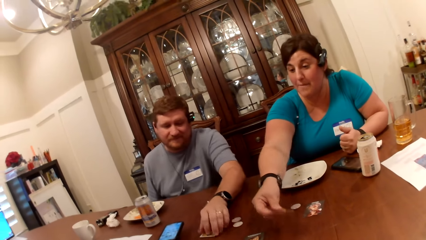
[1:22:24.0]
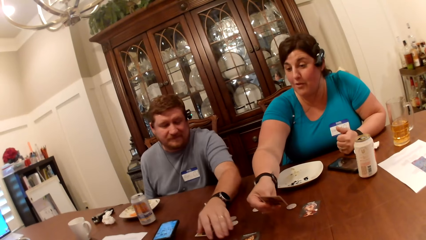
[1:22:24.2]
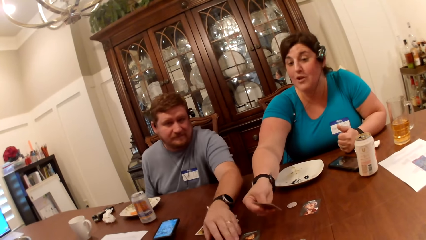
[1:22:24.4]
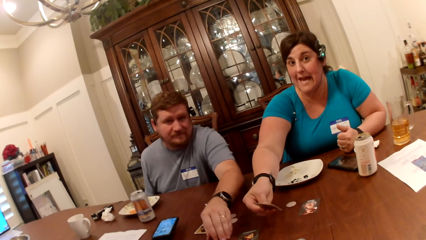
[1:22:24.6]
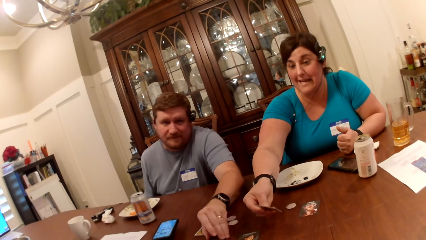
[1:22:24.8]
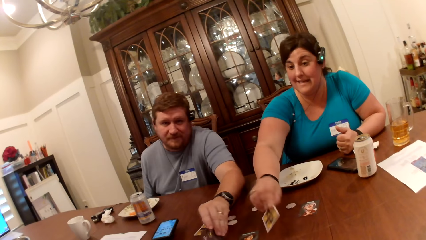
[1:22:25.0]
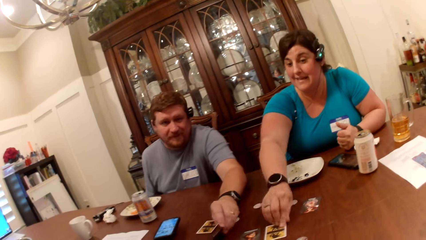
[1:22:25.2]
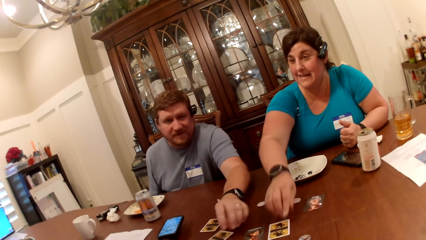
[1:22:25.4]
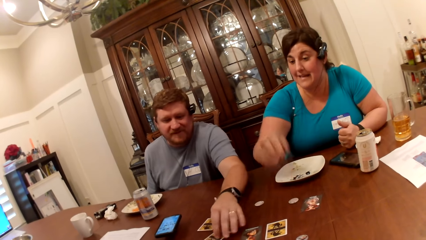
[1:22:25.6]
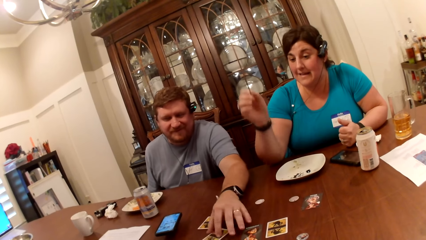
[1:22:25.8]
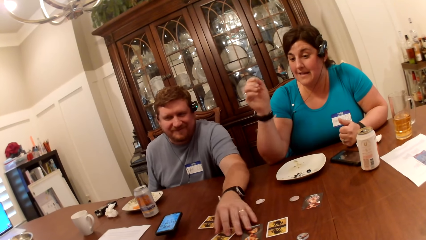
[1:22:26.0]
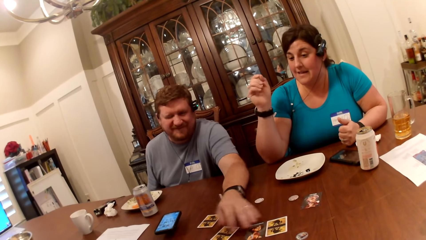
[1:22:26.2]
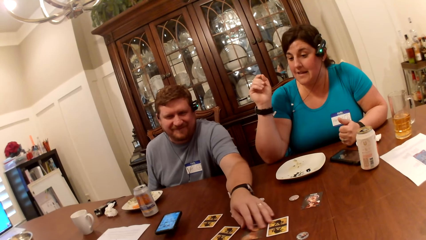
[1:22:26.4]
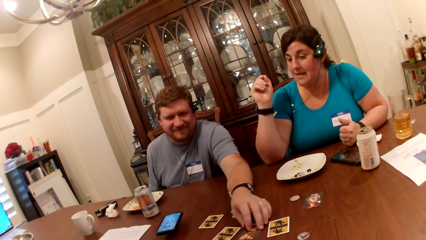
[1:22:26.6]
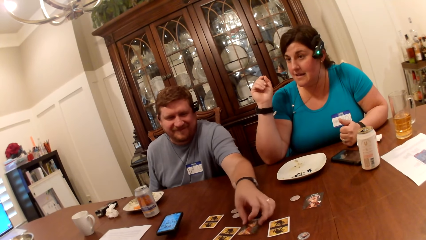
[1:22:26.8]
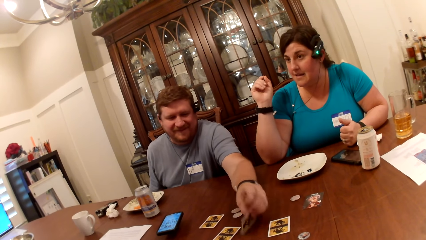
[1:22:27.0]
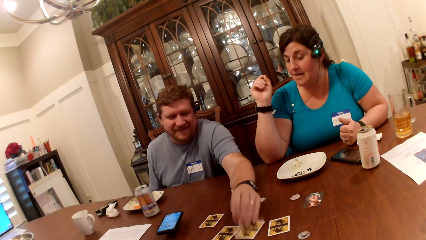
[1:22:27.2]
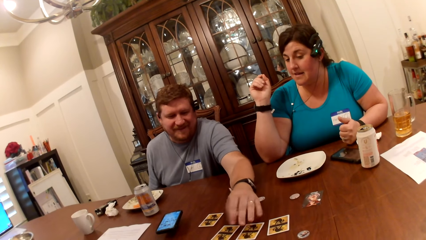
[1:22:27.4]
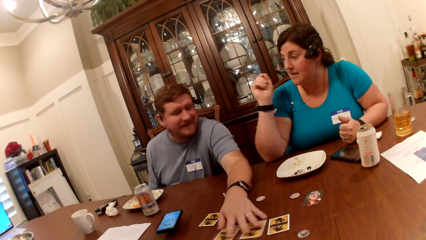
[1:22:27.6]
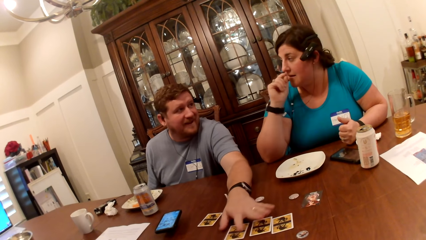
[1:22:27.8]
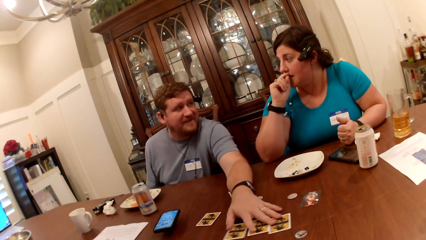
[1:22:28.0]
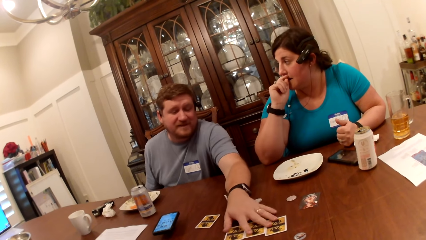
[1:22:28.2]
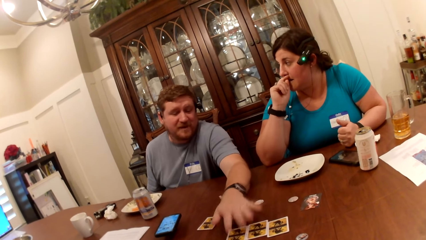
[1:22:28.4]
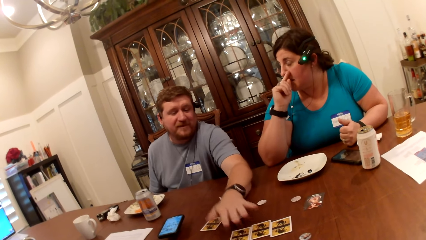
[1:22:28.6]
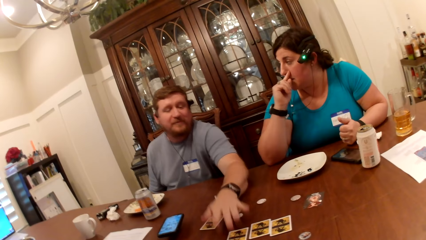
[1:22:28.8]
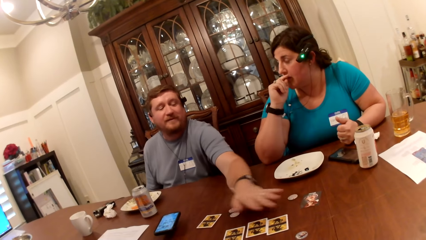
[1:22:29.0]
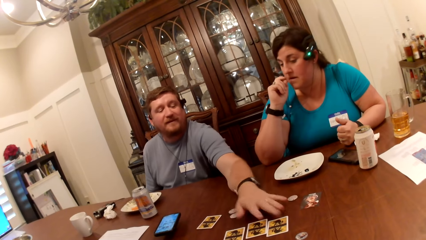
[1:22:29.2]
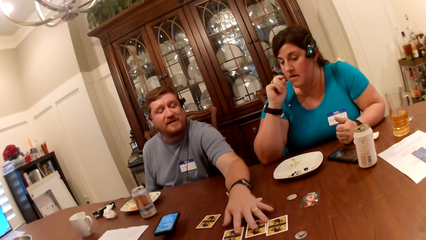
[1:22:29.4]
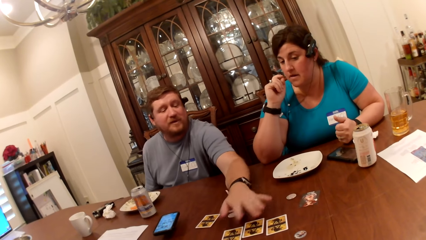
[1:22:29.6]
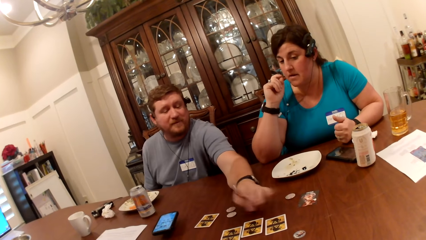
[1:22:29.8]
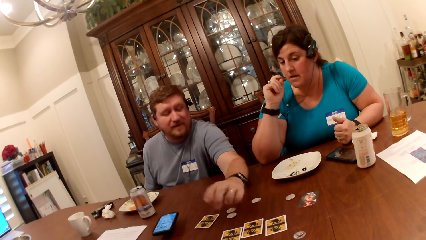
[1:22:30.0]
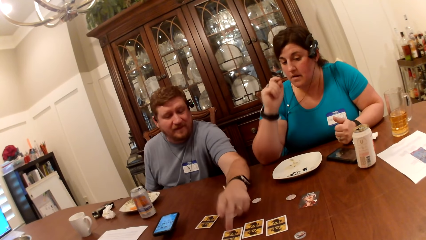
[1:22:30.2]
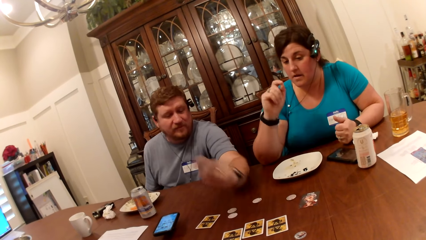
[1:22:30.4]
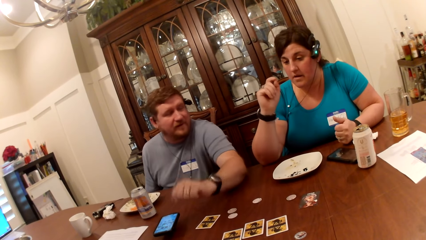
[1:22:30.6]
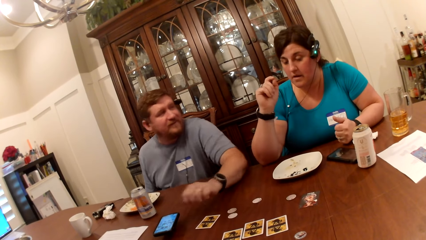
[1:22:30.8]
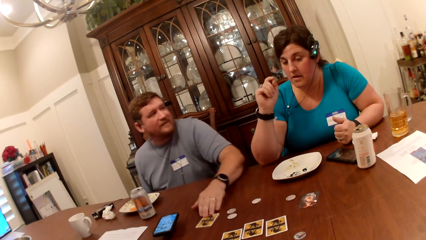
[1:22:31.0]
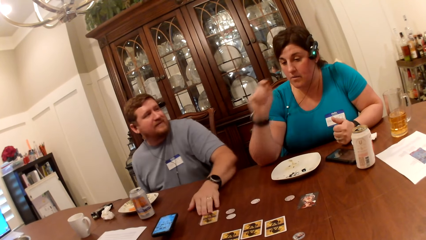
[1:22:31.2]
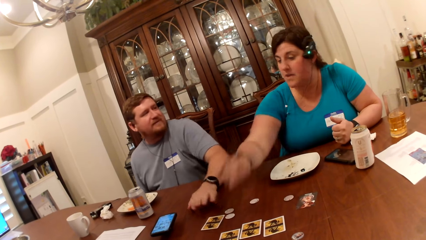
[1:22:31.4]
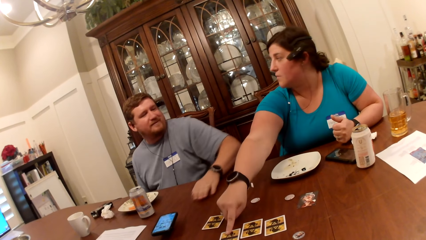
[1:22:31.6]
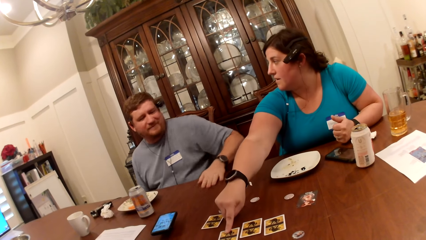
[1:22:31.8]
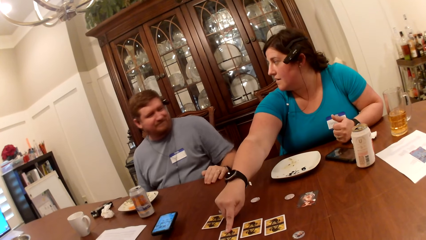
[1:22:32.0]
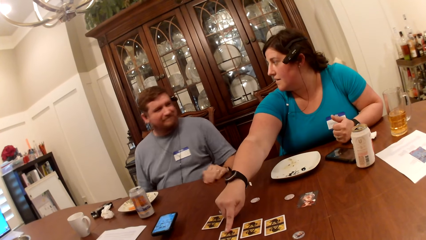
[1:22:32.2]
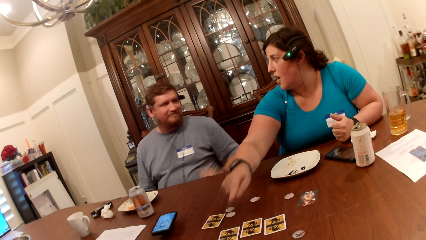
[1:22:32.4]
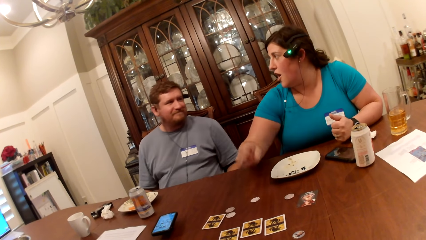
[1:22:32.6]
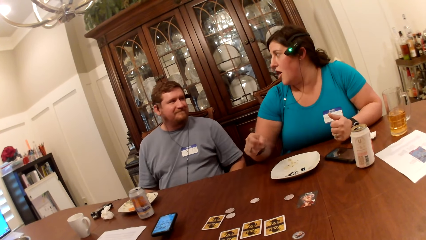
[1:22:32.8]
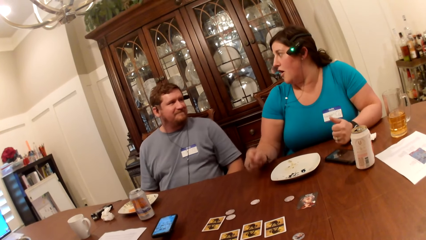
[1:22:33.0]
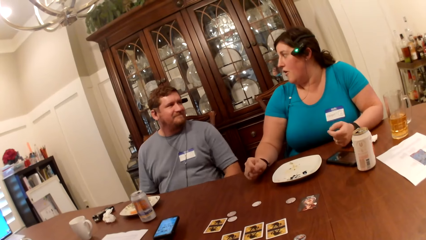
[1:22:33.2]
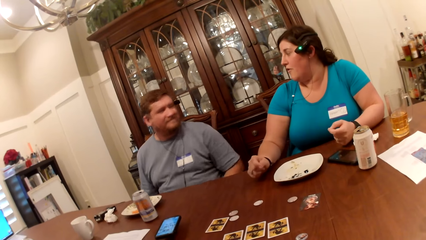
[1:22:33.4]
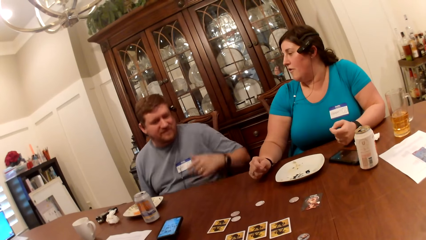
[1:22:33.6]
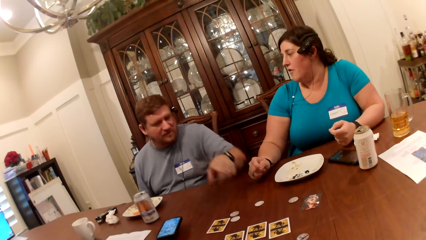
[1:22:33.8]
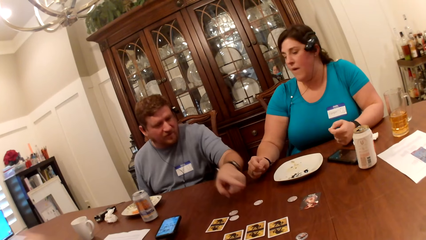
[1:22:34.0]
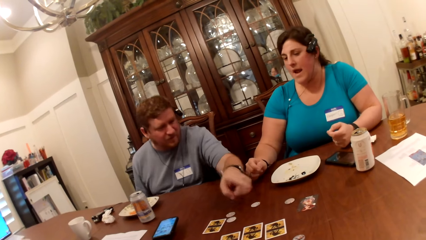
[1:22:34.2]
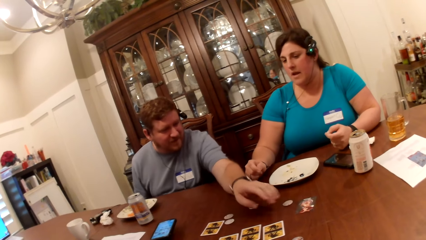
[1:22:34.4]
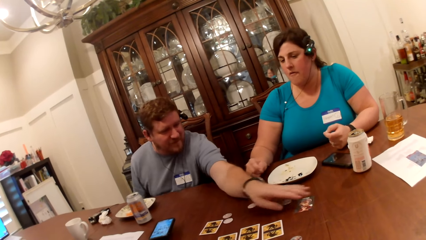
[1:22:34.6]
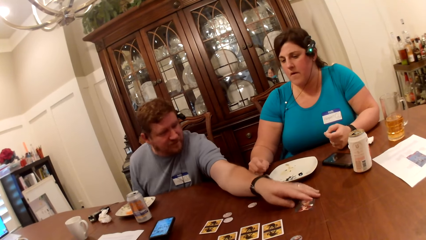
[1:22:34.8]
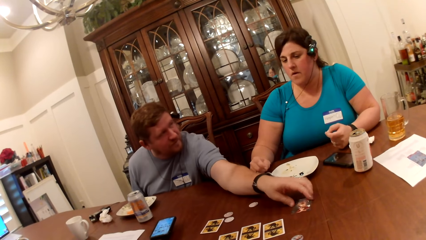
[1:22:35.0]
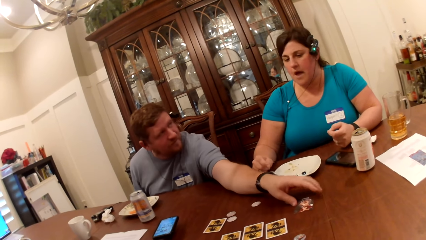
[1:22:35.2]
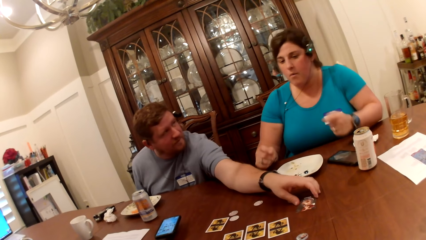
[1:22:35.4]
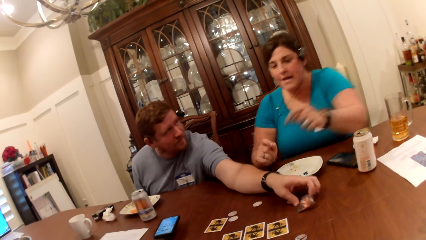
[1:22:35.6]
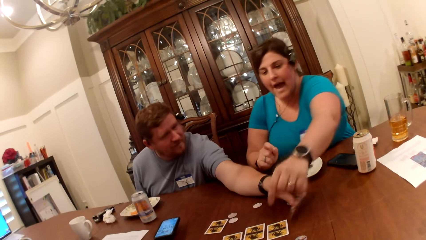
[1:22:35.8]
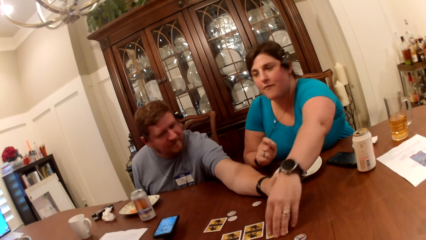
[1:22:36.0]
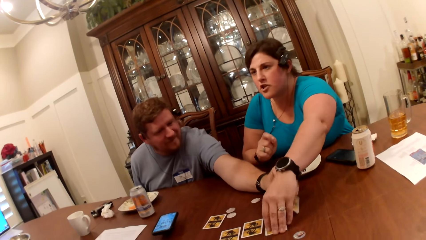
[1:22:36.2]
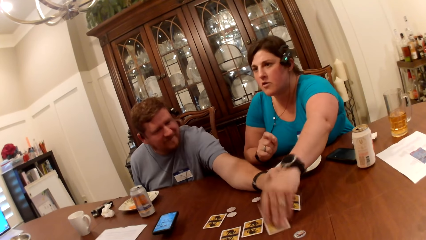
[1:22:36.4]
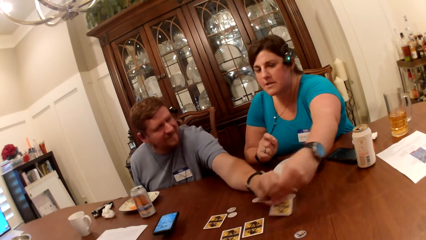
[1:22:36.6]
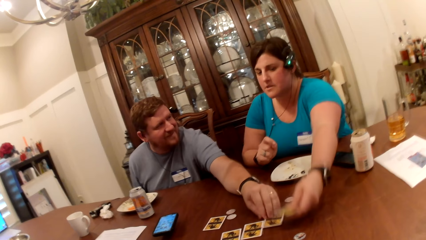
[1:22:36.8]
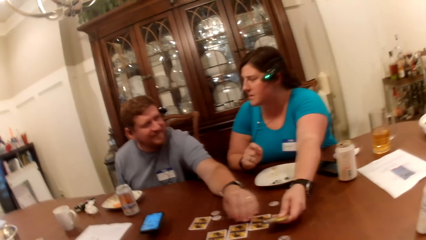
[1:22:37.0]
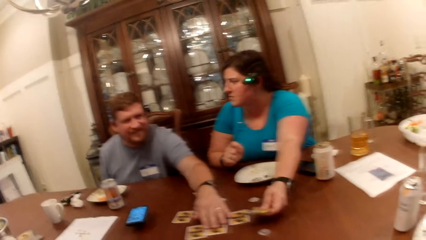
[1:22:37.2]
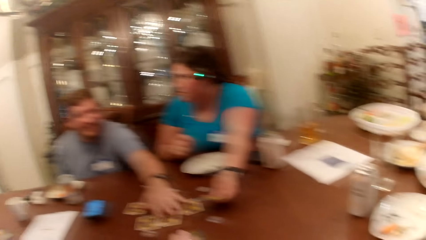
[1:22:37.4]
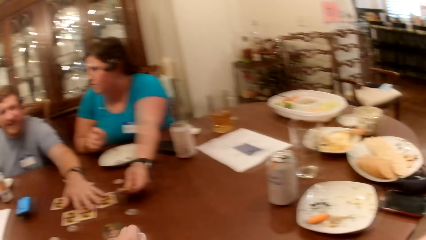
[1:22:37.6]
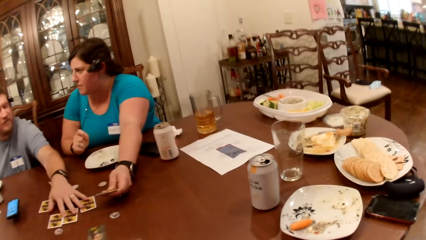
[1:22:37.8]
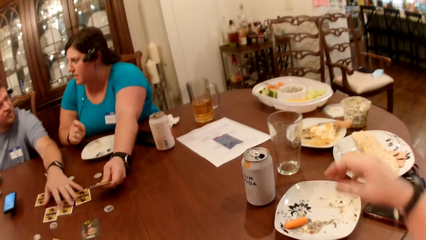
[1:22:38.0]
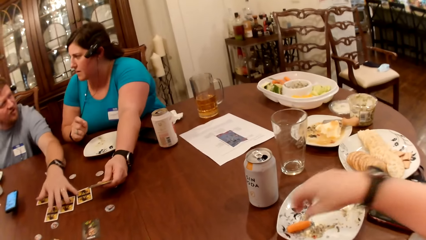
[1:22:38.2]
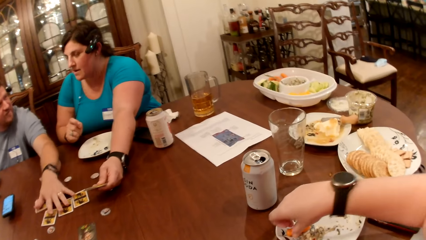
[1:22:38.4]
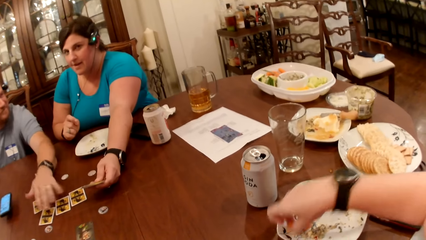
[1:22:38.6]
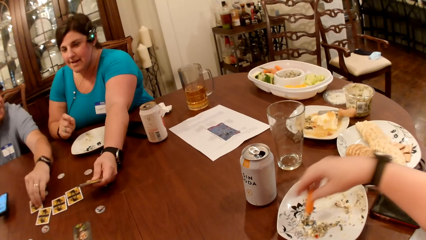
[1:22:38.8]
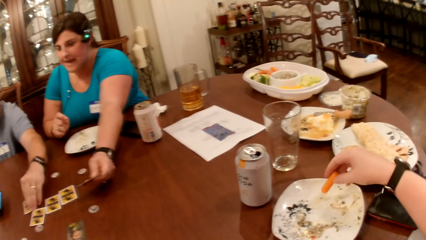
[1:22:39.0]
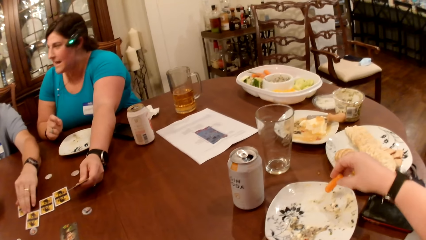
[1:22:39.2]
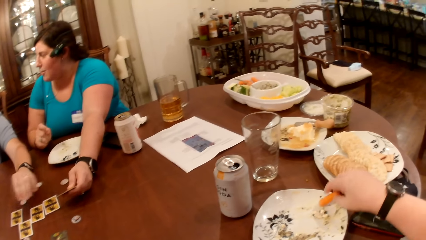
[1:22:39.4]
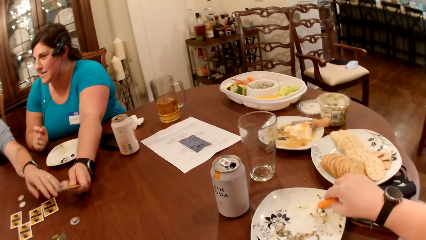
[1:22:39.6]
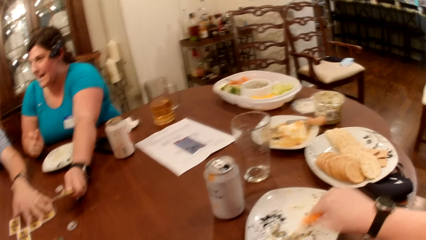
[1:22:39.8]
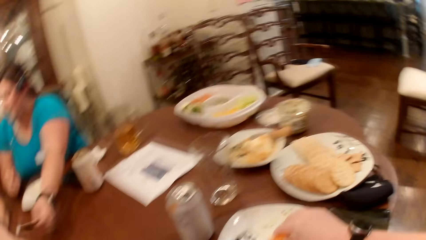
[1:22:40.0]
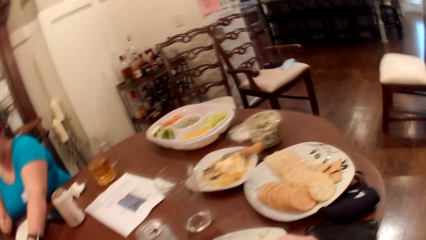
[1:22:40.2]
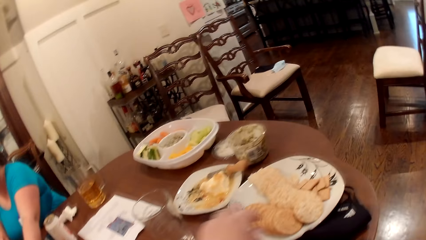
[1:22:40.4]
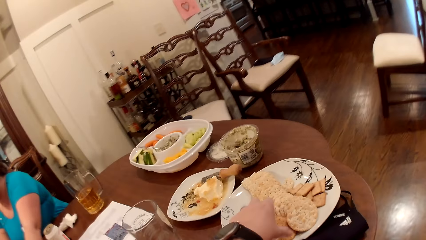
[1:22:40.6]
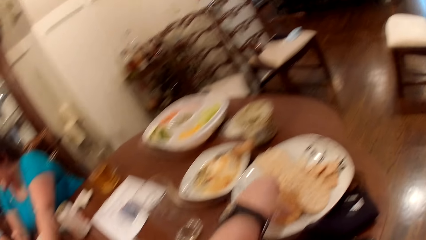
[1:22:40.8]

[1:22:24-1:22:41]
A woman picks up the card from the table with her right hand. A man turns the card over on the table with his left hand. The woman drops the card on the table with her right hand. The man touches the cards on the table. He turns the card over on the table with his left hand. He moves the cards on the table with his left hand. He touches the cards on the table. The woman touches a card on the table with her right hand. She points at the card on the table with her finger. The man picks up a card from the table. He turns the card over on the table with his left hand. The woman picks up the card from the table with her right hand. The man moves the cards on the table with his left hand. The camera wearer picks up a carrot from a plate with her right hand. She touches the food on the plate. She moves the carrot in the plate with her right hand.
